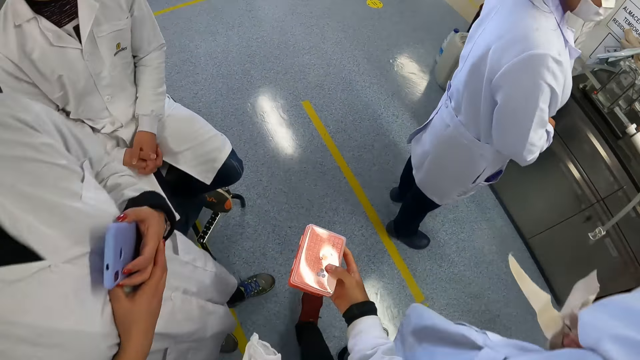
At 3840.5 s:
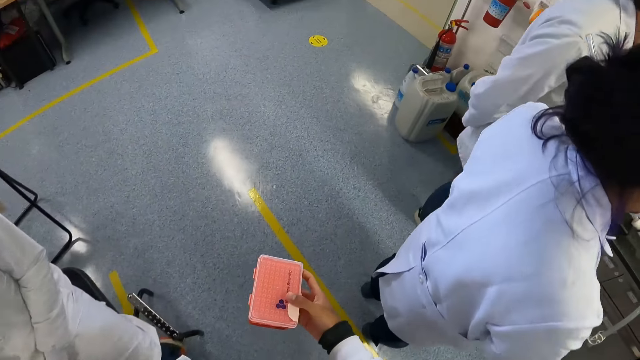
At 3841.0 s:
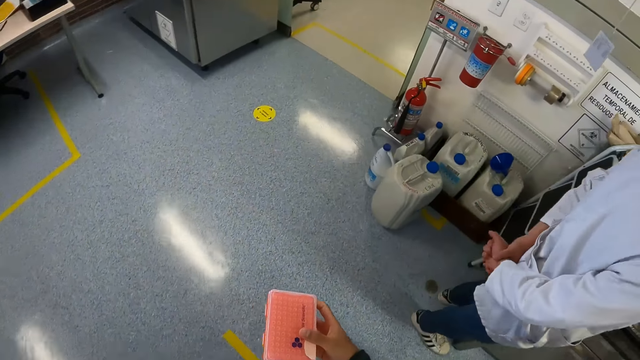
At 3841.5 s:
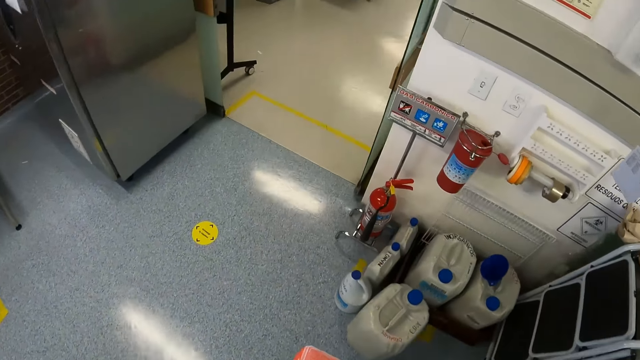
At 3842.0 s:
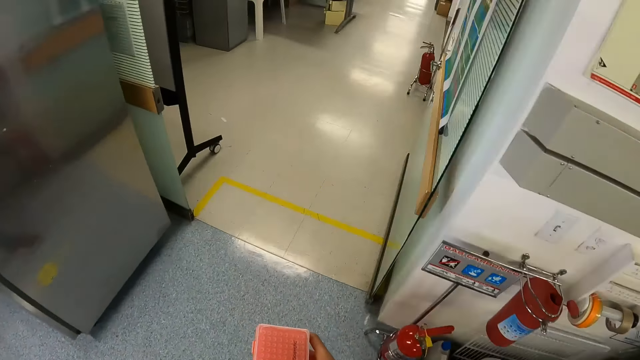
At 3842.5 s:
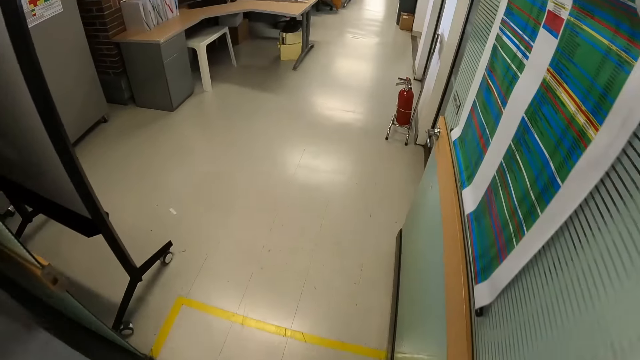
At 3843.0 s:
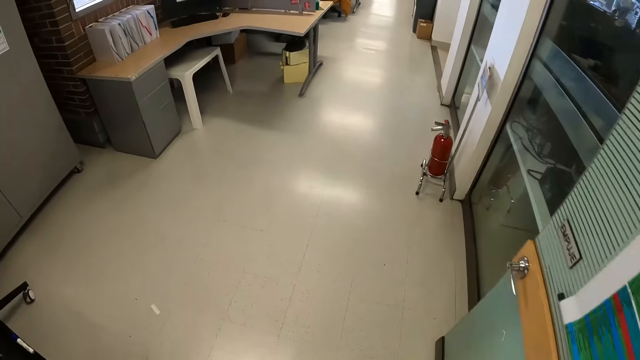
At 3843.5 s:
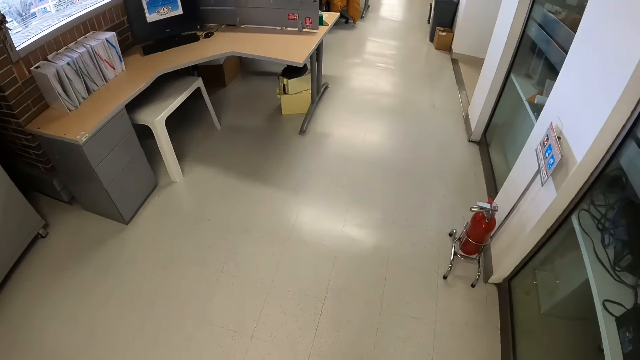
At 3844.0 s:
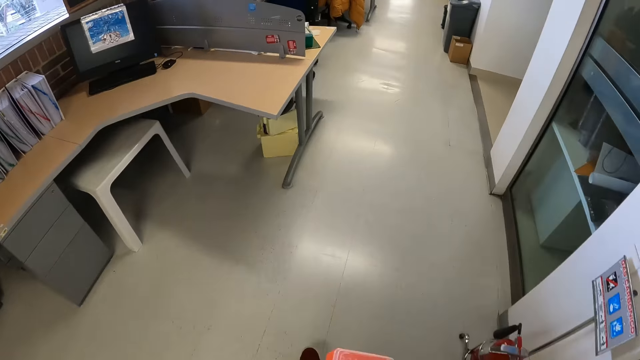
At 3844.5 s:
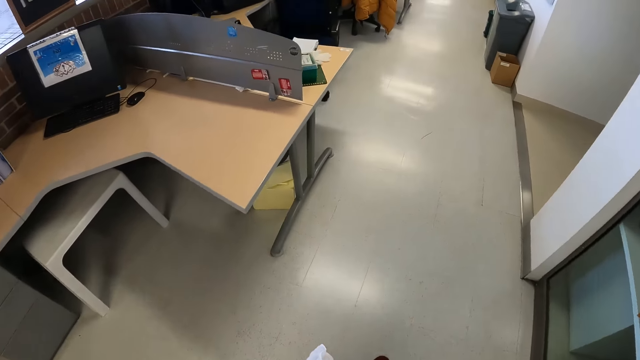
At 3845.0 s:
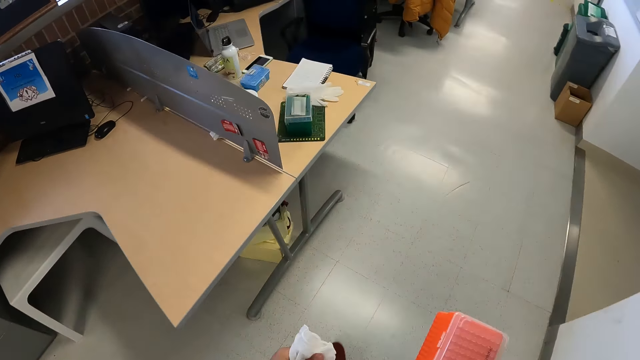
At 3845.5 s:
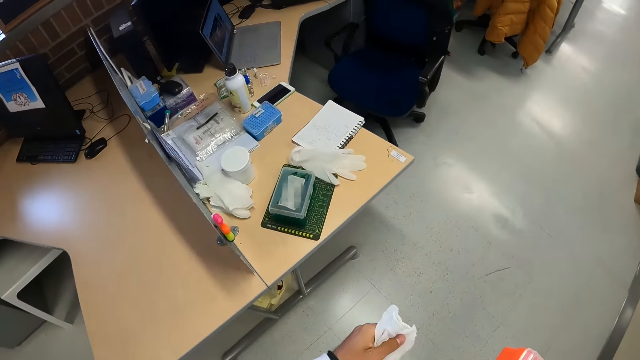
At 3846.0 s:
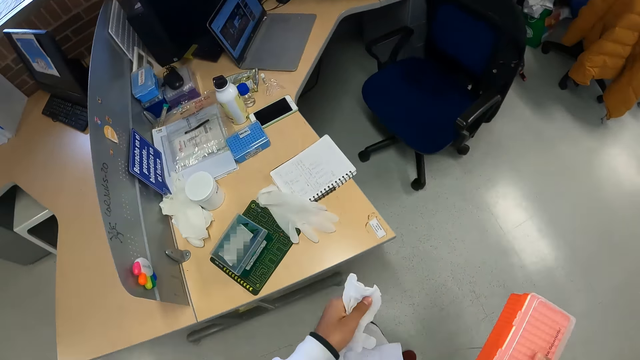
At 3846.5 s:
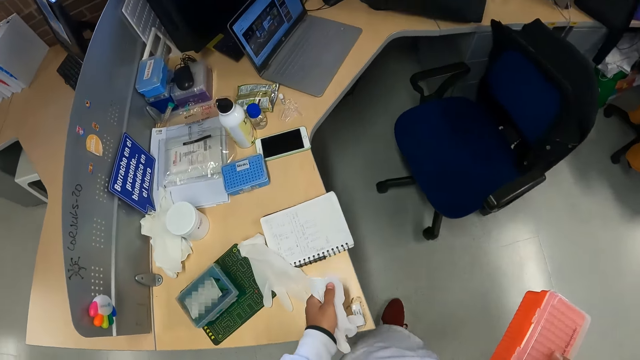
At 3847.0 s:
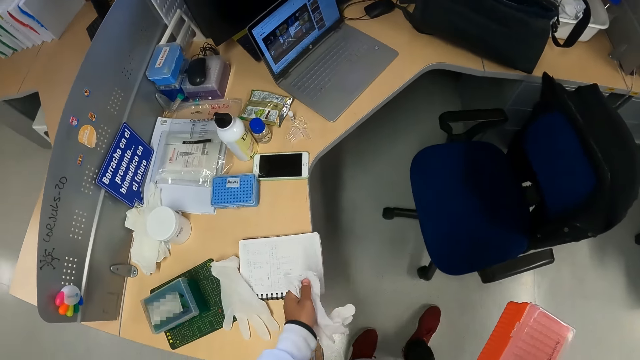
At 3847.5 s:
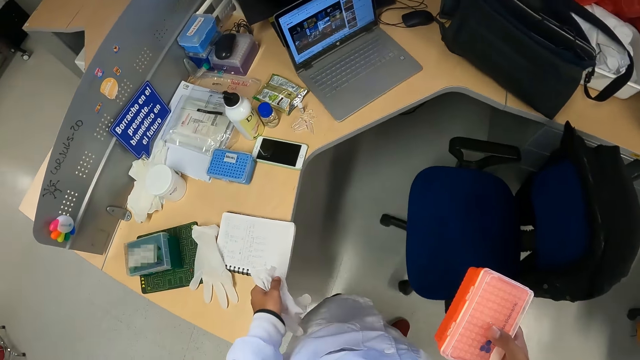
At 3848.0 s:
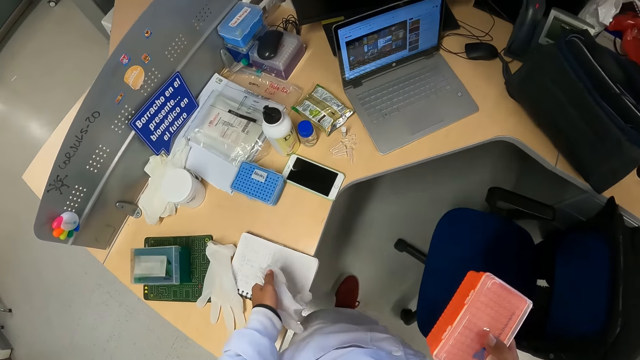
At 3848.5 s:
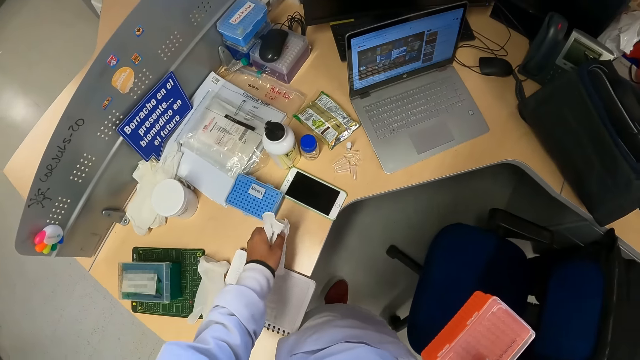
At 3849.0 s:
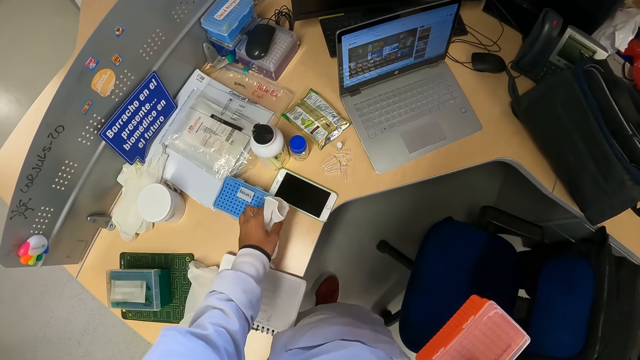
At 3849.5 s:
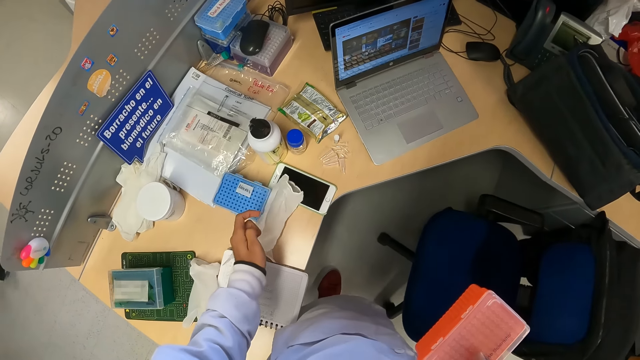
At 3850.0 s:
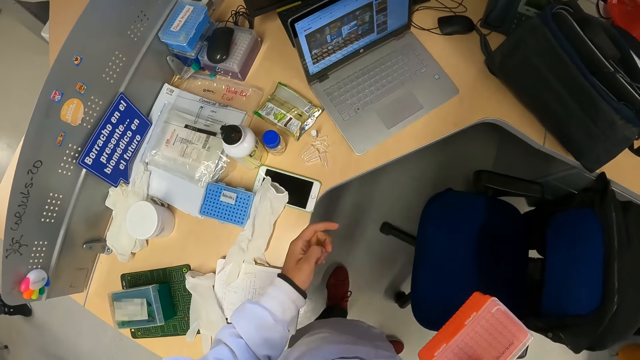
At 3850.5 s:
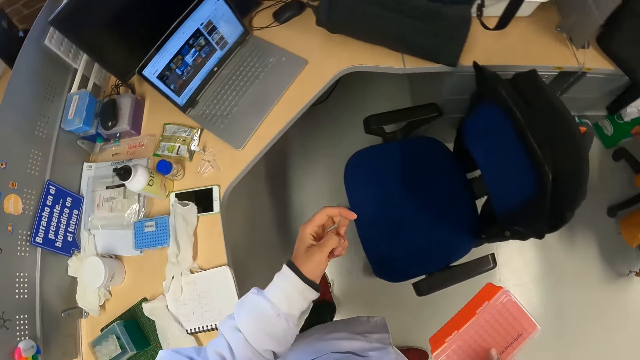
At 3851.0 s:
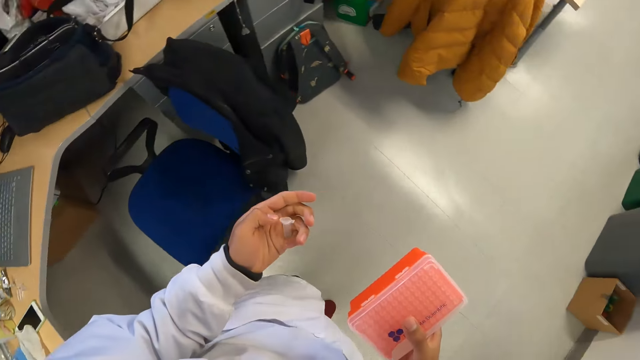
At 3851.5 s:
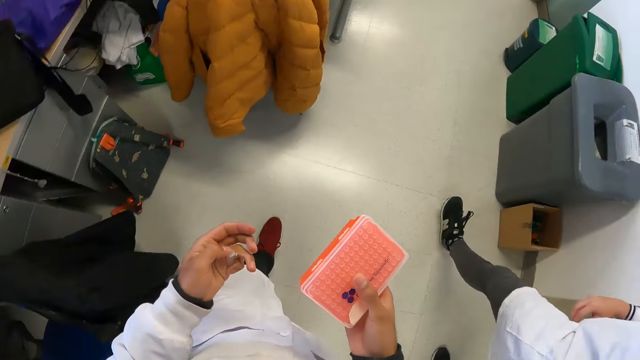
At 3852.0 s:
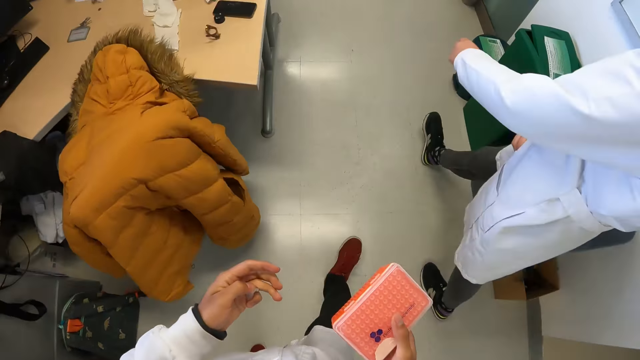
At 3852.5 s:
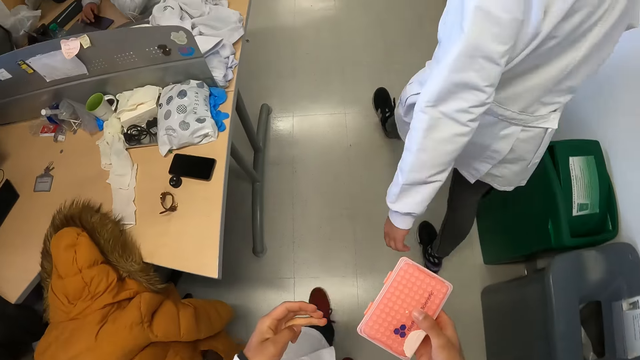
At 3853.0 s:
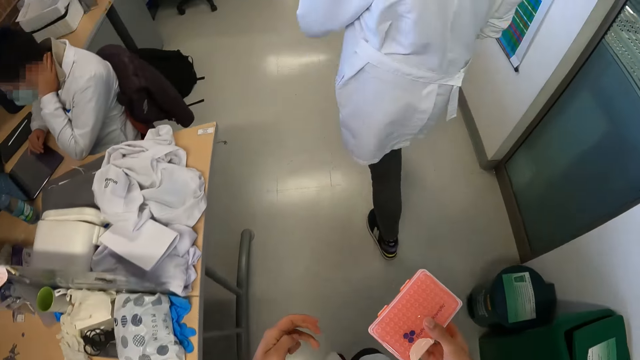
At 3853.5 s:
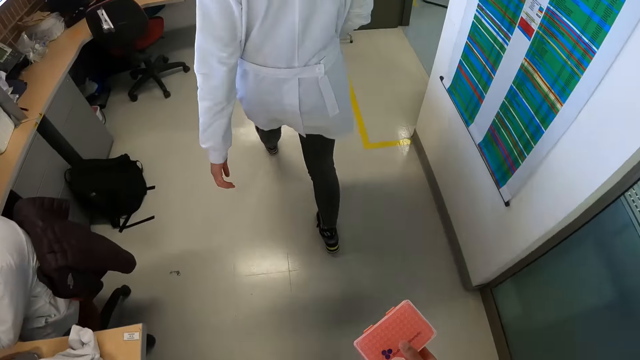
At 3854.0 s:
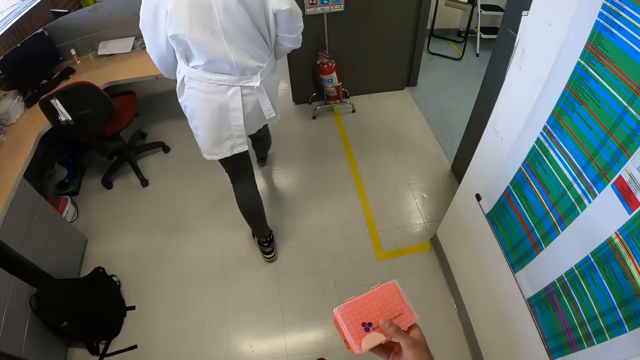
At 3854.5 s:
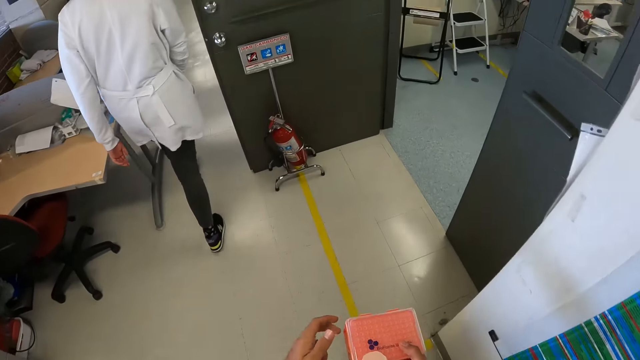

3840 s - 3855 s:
The camera wearer drops the glove on a table with her left hand. She stares at something on the hand. She walks along the laboratory.

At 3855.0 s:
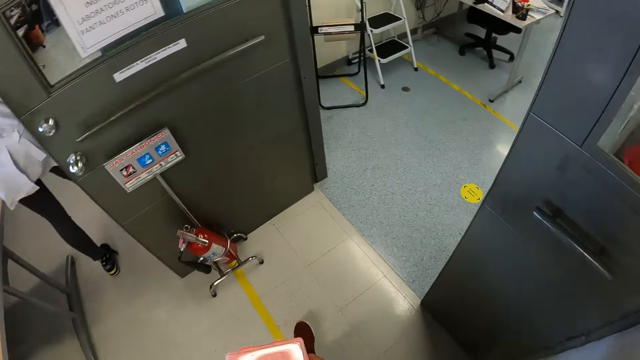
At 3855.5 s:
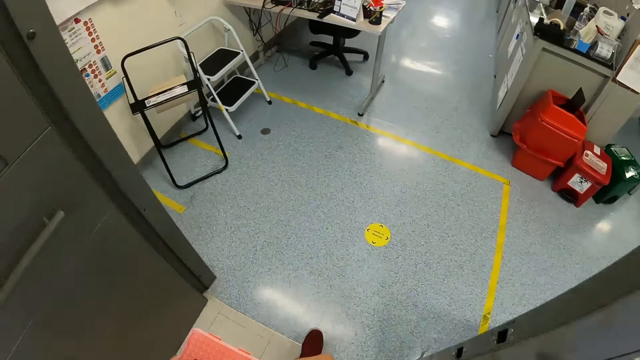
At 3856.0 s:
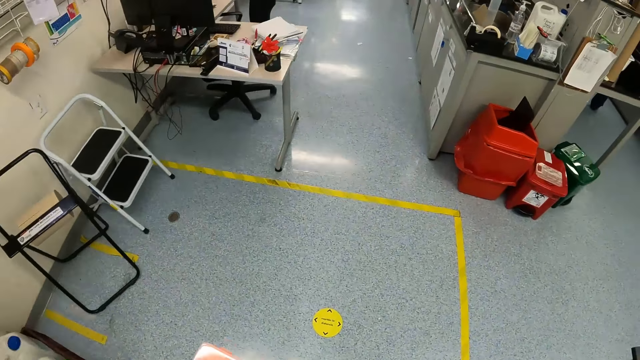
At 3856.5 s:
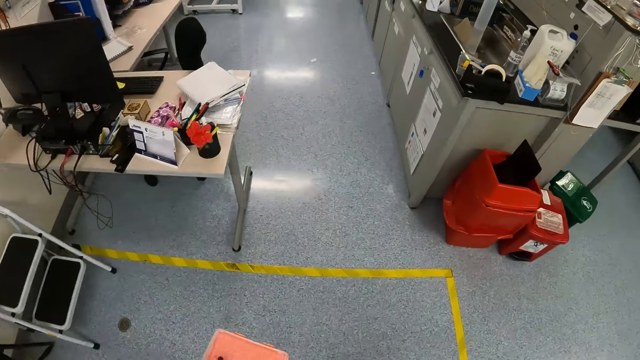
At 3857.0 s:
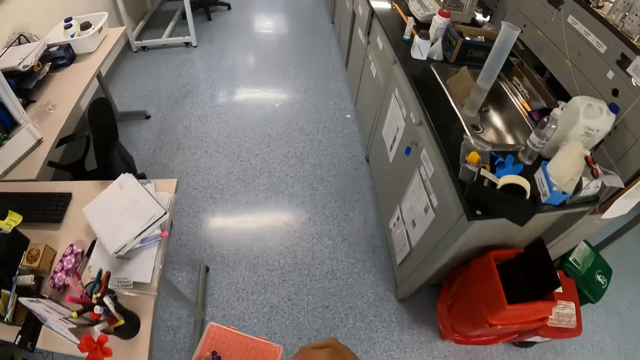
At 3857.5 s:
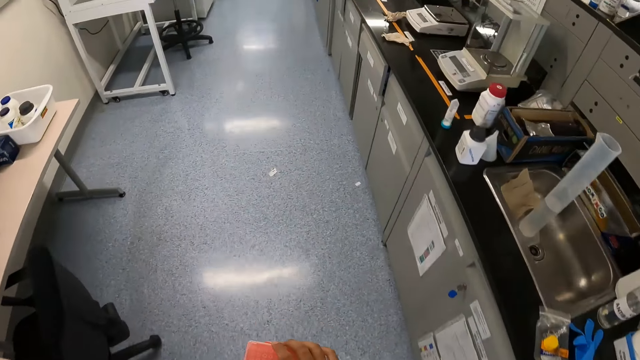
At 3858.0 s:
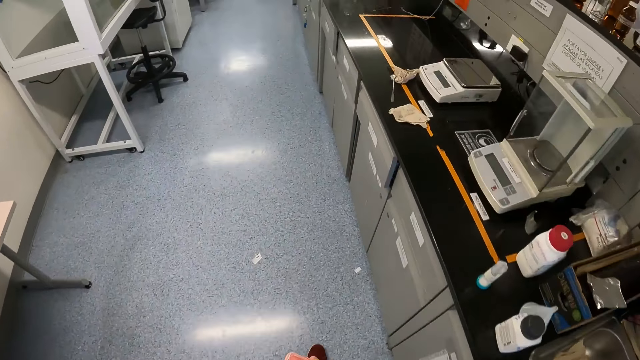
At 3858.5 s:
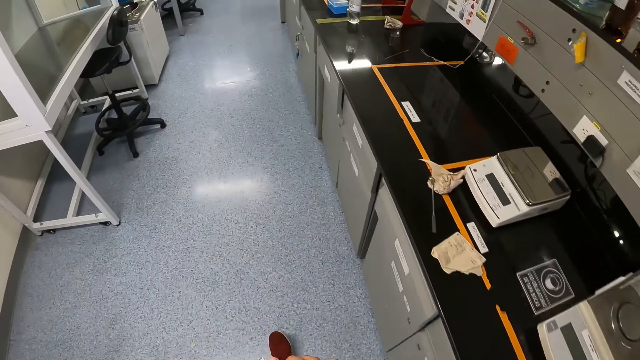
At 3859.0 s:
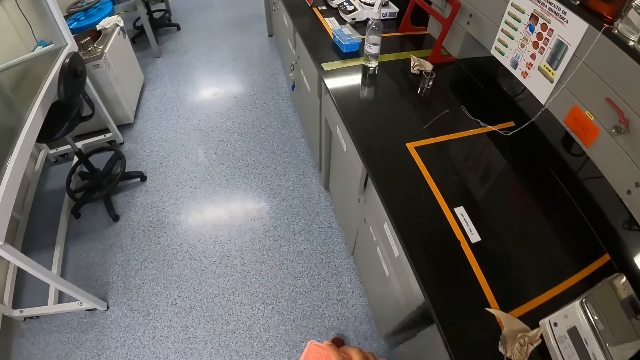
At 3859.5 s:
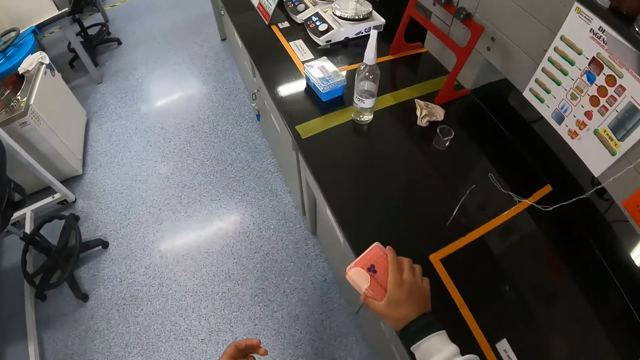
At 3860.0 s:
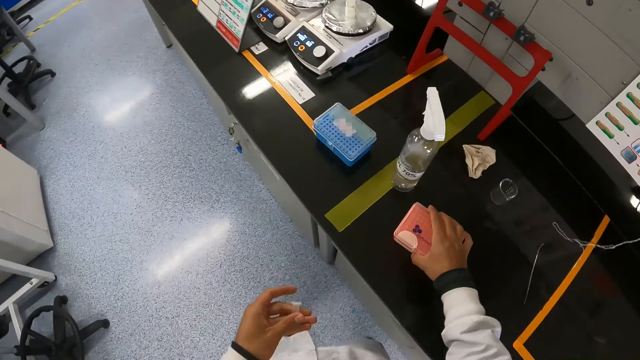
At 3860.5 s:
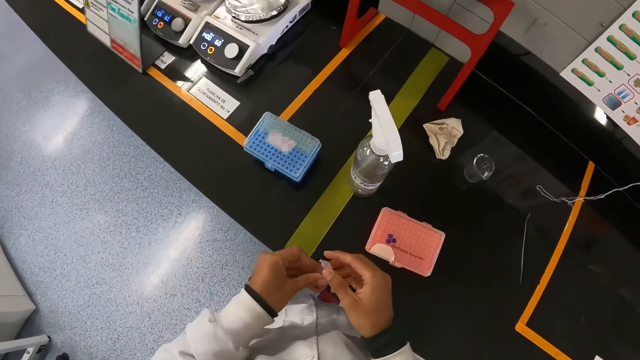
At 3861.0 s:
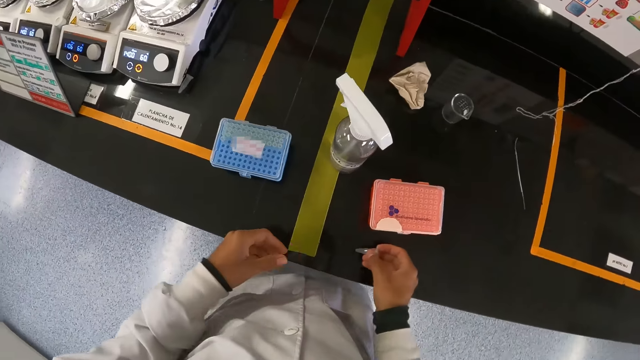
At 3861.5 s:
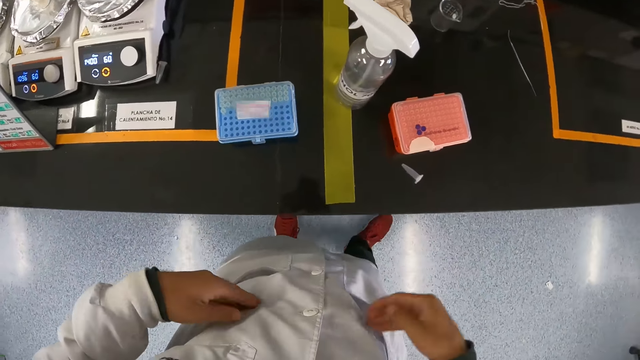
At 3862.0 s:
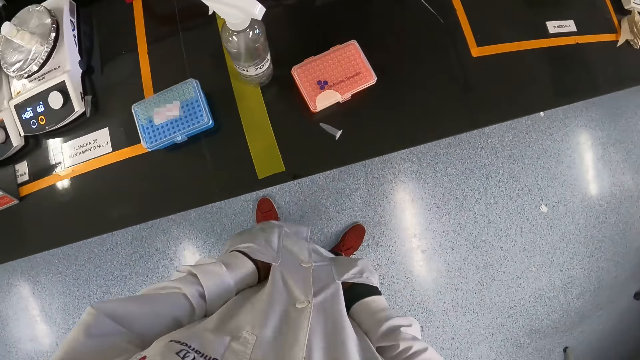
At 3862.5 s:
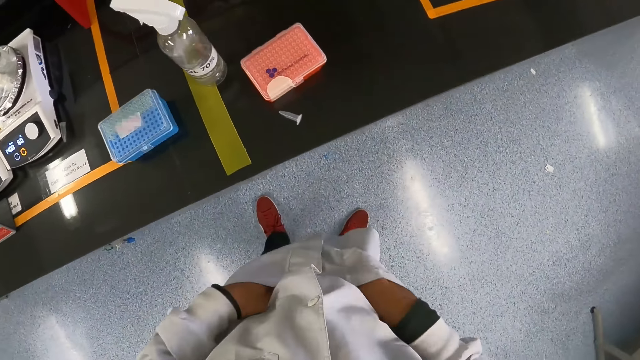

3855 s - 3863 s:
The camera wearer drops the test tube plate on the table with her right hand. She drops the test tube on the countertop with her right hand. She puts both hands in her coat pocket.
